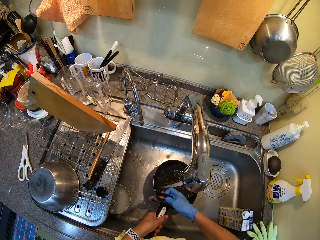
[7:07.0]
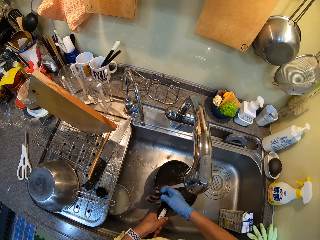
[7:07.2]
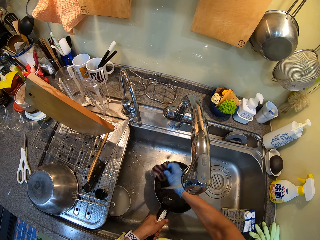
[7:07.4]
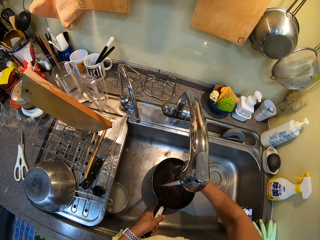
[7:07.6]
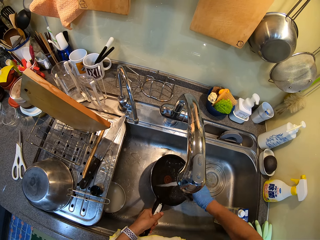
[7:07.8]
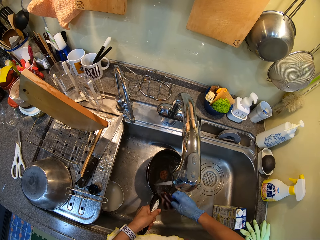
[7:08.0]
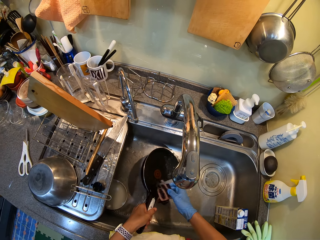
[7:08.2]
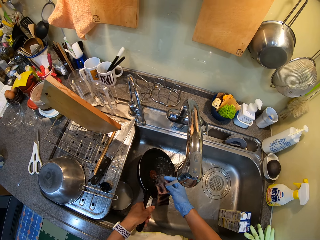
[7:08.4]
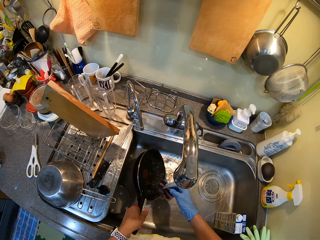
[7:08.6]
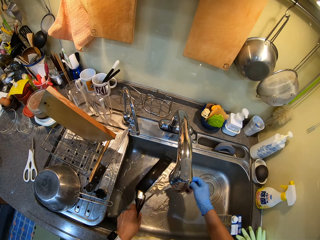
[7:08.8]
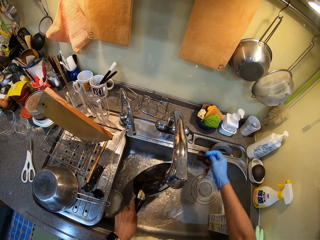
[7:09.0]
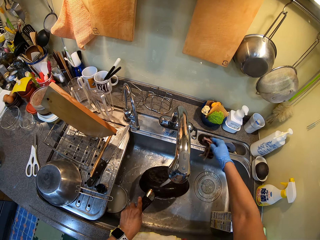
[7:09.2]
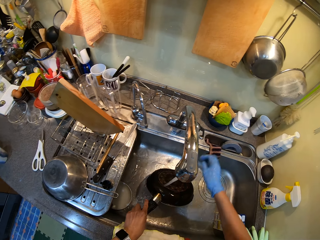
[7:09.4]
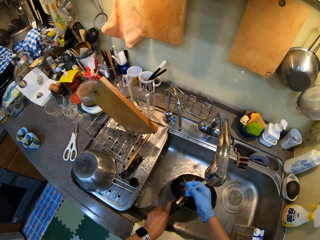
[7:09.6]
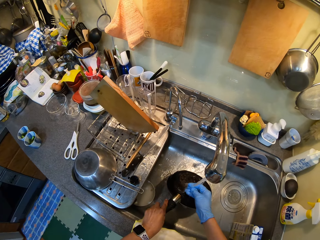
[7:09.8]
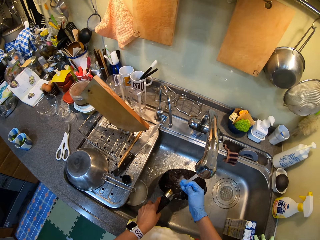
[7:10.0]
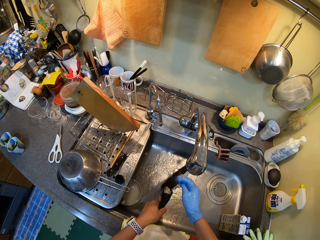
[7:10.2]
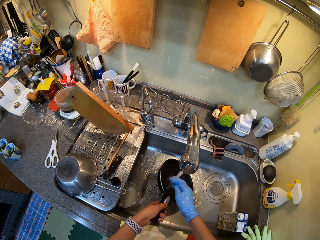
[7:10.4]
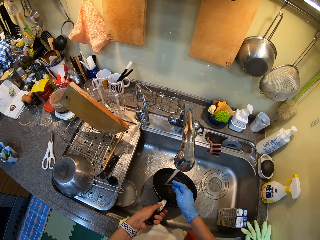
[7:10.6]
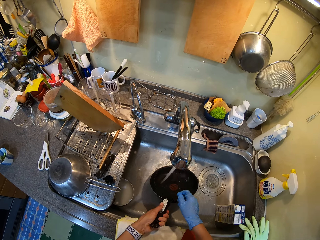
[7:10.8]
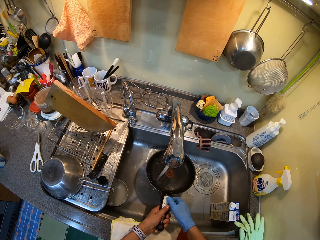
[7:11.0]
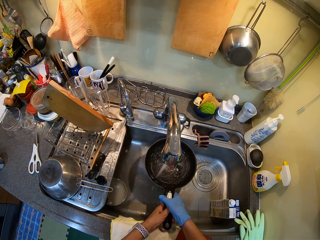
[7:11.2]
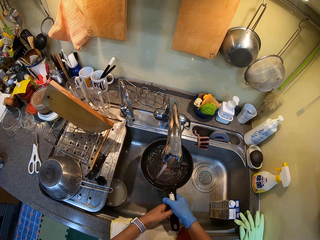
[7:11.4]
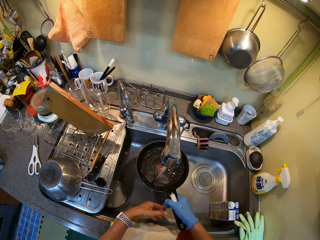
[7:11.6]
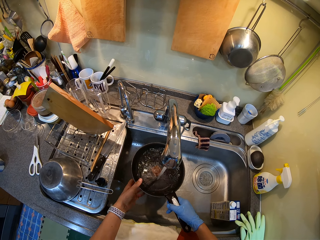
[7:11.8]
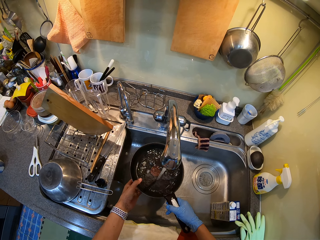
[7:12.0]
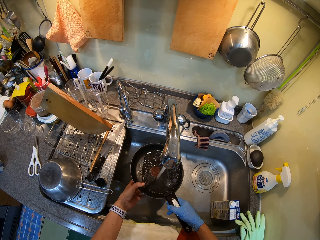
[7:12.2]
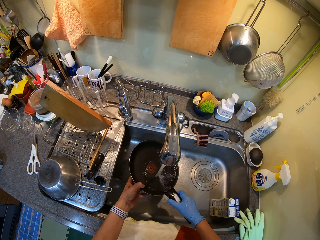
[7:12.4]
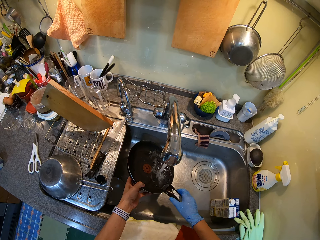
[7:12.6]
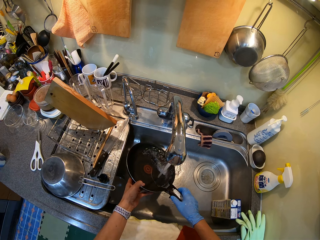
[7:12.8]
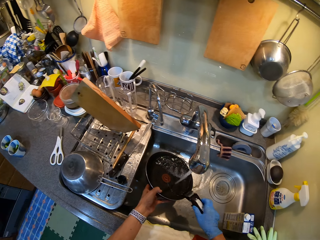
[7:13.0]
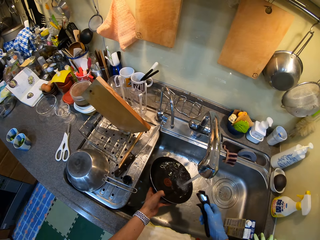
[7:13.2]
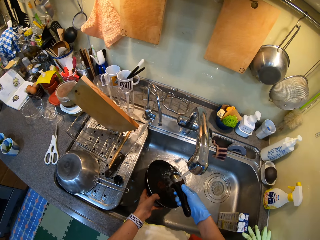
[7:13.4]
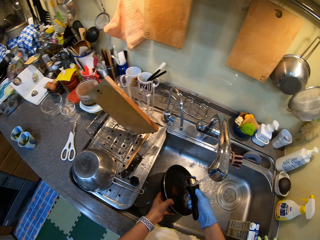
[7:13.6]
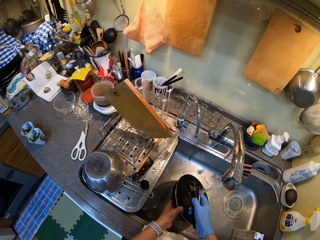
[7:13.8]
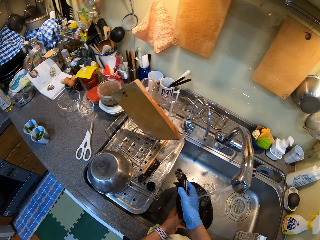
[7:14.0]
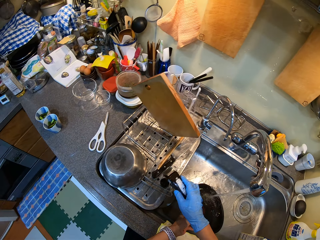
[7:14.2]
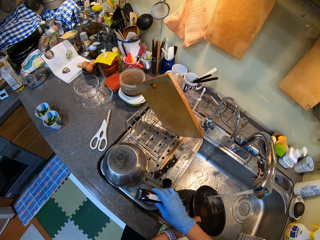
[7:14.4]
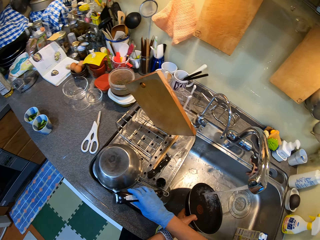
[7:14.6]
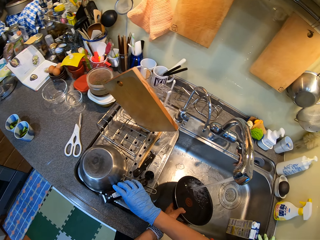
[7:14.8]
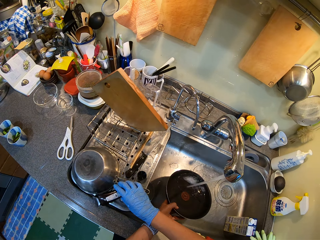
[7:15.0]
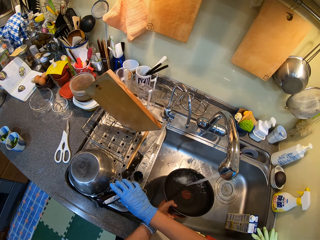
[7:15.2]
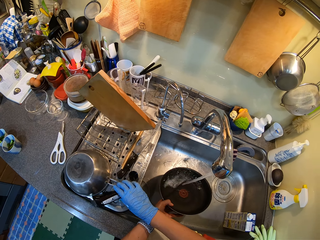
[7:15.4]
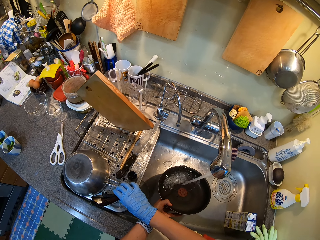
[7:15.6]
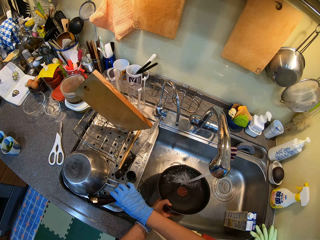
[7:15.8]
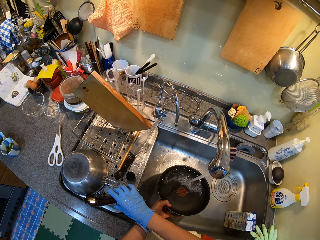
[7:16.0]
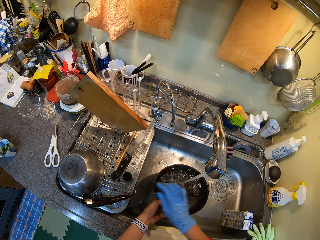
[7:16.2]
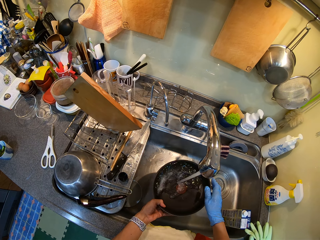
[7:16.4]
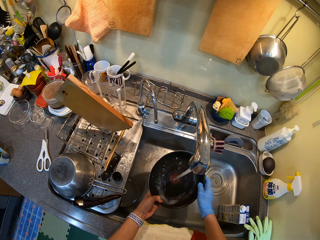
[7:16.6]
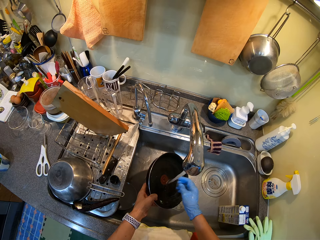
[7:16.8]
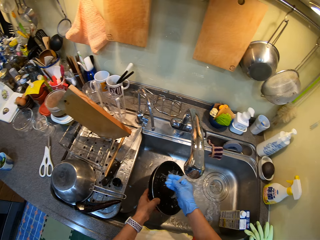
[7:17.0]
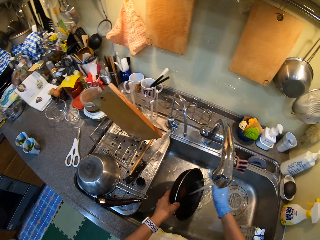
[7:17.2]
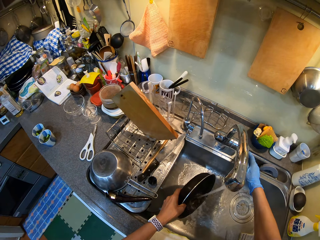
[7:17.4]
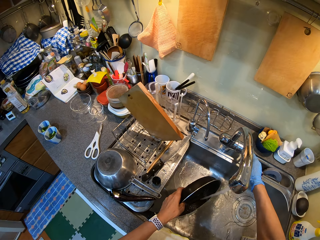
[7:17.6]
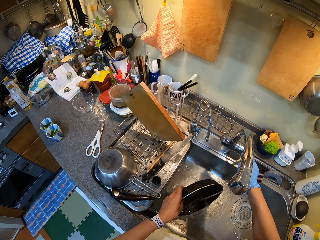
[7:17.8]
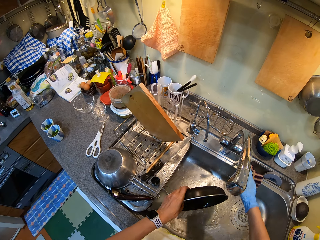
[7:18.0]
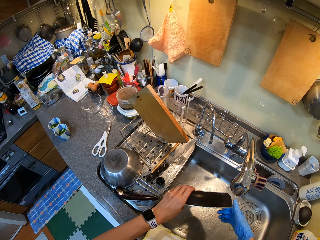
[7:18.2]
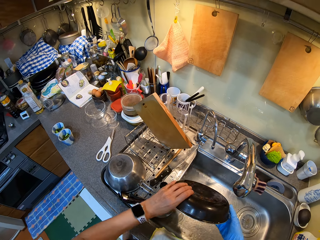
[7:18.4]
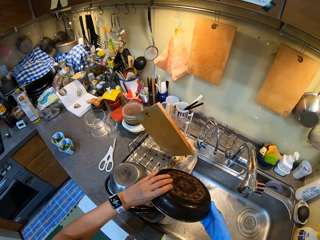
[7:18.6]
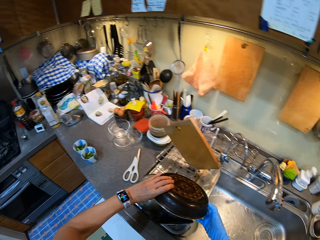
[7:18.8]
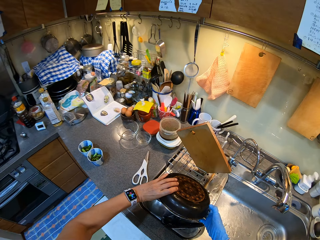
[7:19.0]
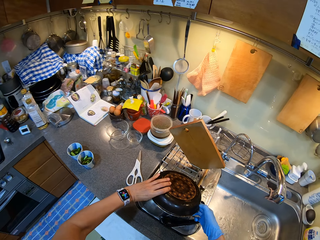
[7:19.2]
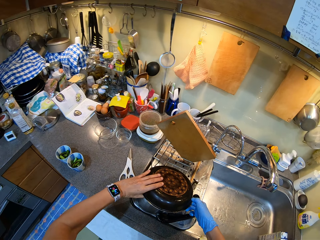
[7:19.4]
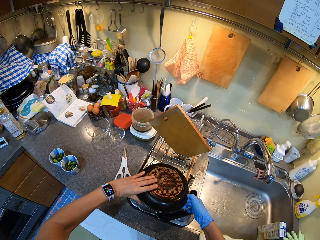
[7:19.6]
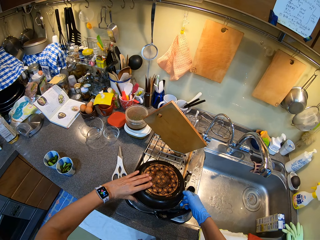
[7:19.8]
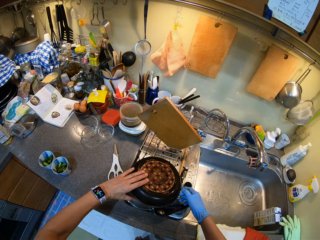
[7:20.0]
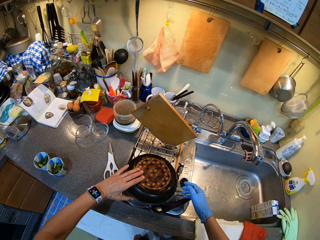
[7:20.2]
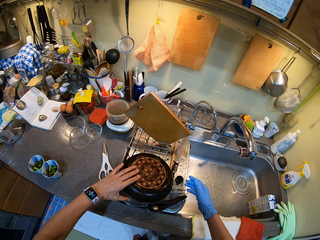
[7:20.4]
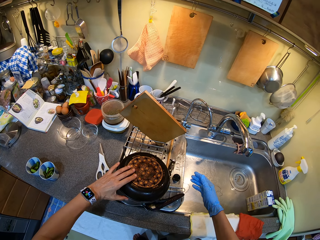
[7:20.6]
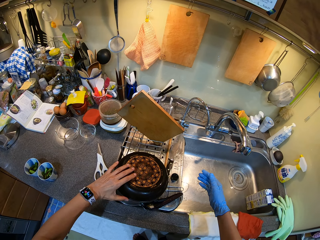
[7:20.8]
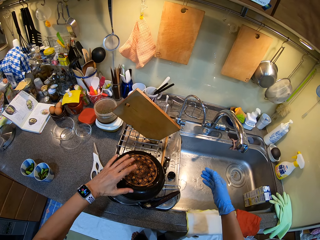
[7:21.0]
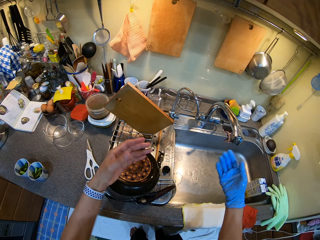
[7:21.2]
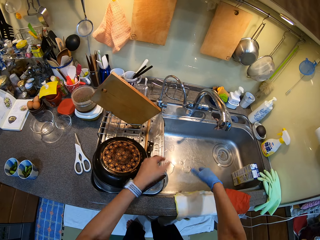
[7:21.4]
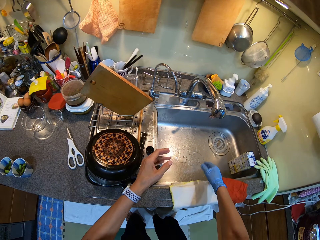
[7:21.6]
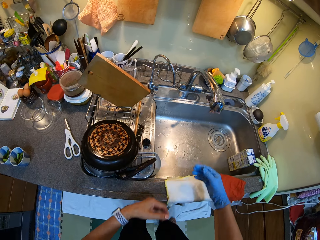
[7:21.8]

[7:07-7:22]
The camera wearer places the handle on the sink. They wash the pan. They place the frying pan on the dish rack.

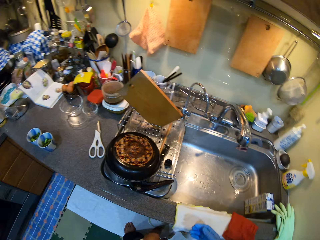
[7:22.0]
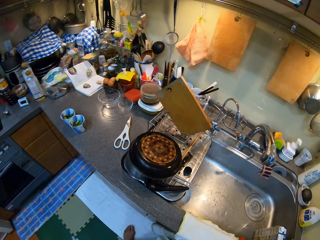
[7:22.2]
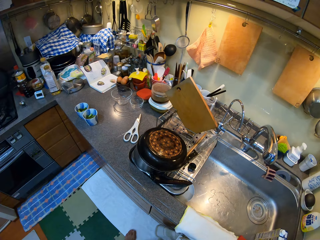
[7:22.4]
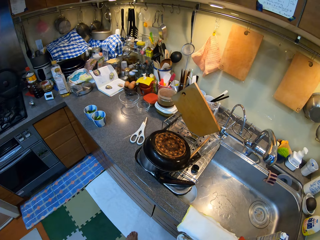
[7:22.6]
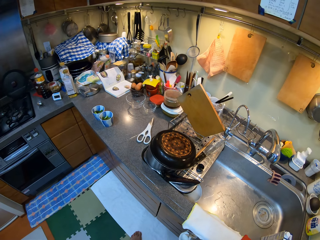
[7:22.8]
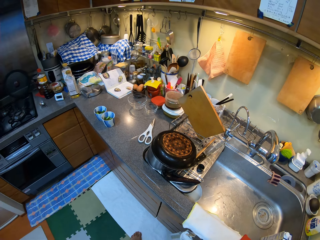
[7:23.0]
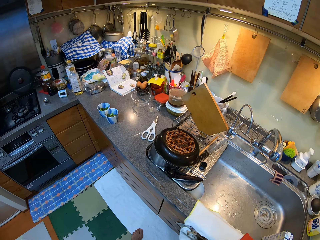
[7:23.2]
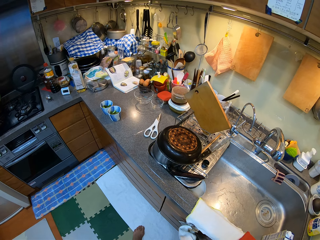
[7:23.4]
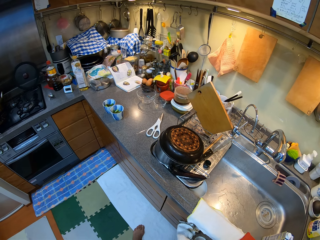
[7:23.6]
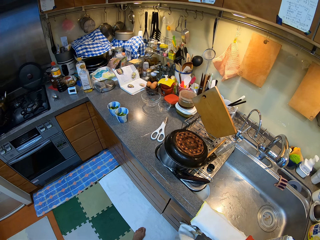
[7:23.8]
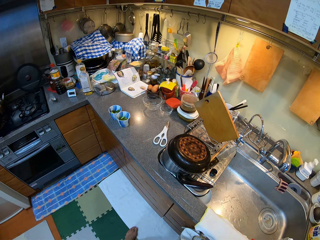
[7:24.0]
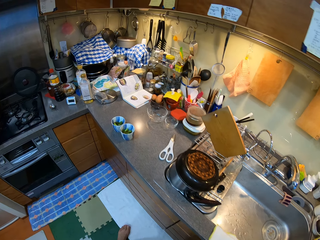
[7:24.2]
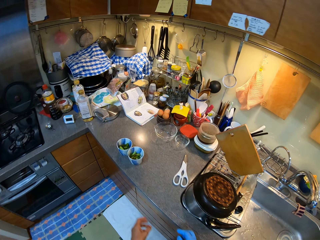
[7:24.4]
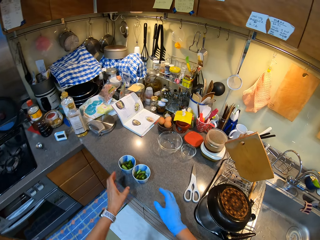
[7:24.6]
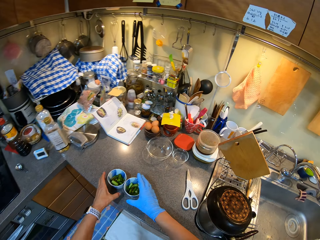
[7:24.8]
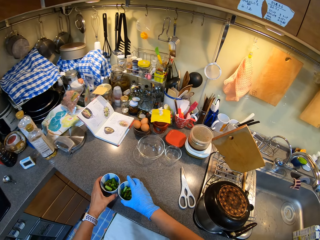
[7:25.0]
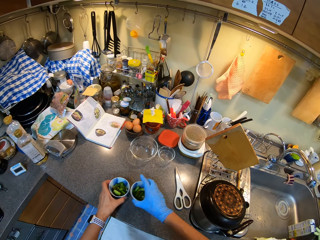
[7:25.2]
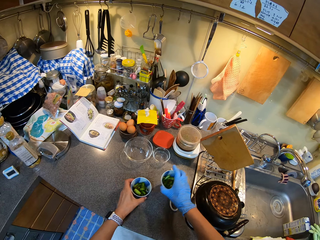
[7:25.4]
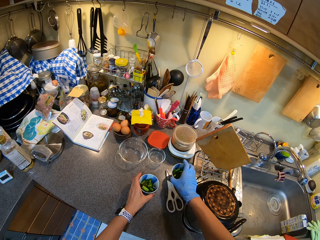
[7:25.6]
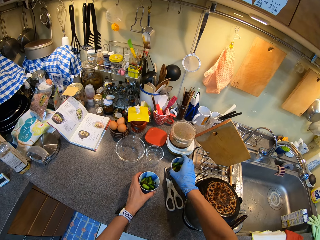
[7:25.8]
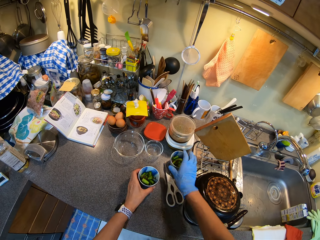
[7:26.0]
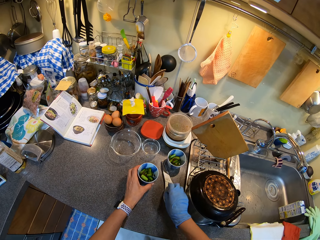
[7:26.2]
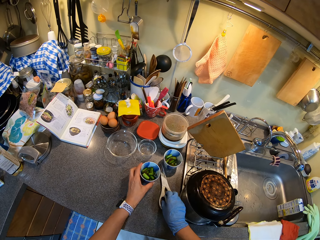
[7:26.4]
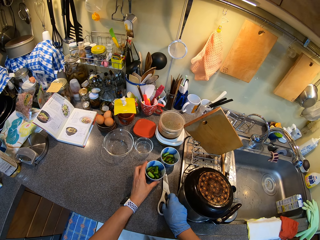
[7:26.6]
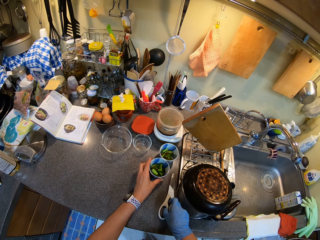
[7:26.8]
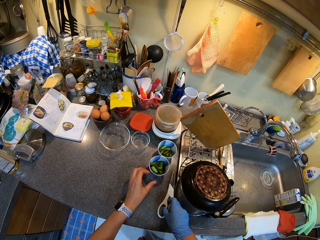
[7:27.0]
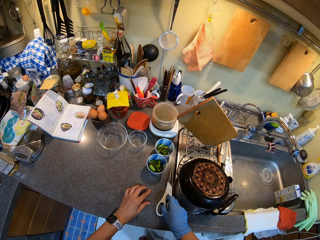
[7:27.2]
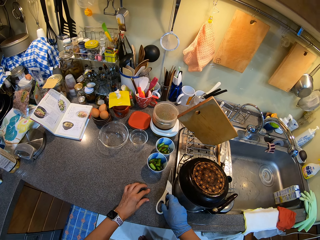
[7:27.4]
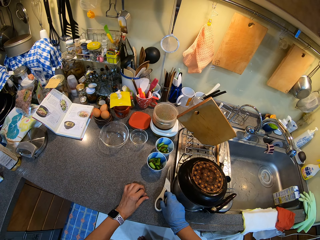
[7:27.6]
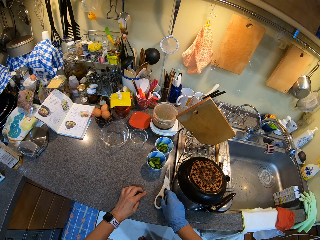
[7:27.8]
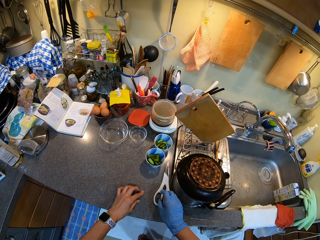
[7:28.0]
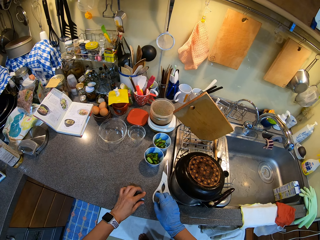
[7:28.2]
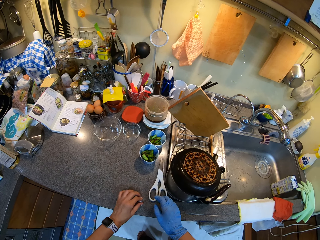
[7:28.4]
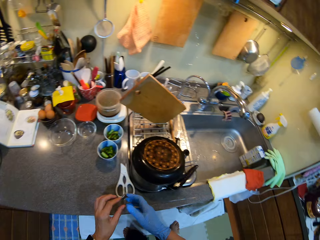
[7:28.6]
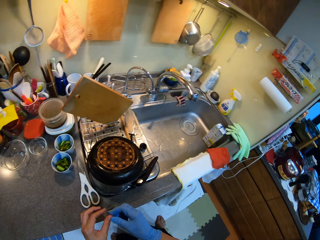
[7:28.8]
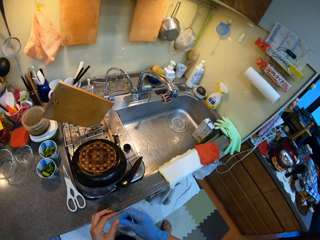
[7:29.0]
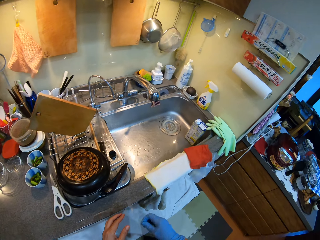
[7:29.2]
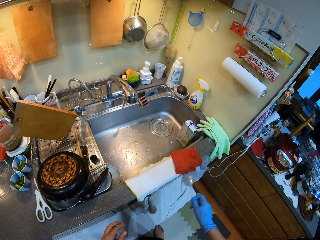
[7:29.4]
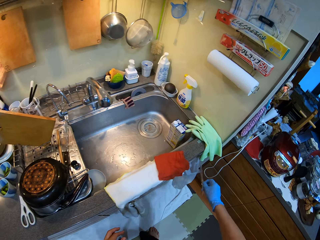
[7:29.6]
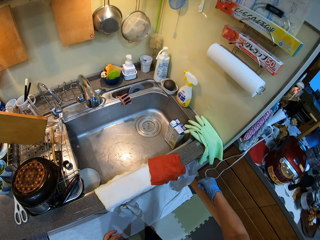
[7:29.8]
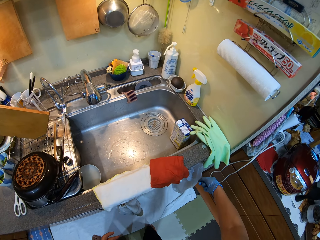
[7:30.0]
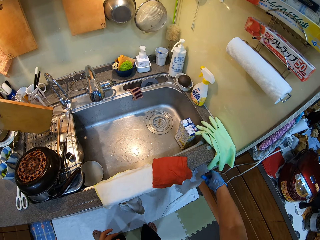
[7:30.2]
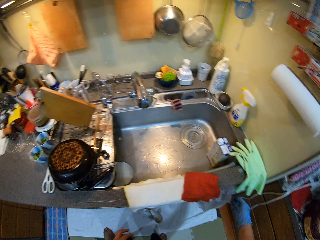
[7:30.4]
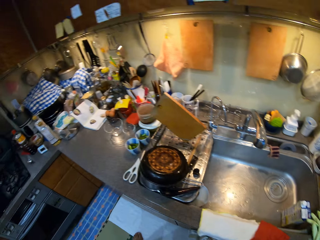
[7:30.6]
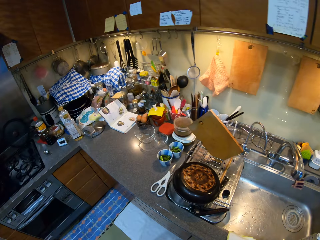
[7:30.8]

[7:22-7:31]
The camera wearer wipes their hands on the towel. They move two bowls or cups to the side near the pair of scissors. They pick up the scissors.
